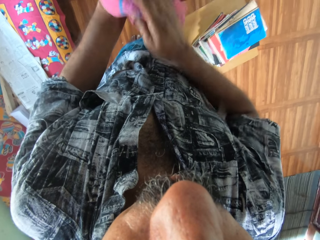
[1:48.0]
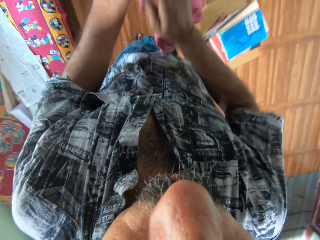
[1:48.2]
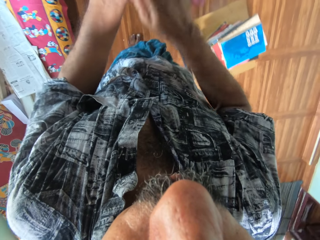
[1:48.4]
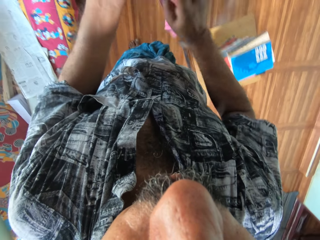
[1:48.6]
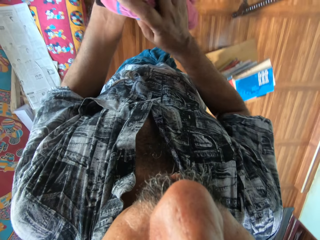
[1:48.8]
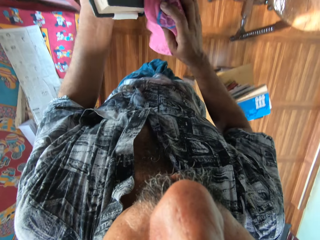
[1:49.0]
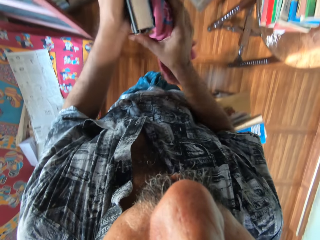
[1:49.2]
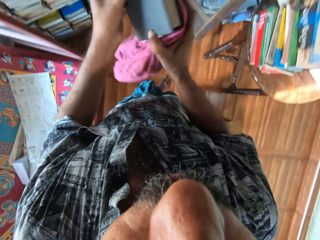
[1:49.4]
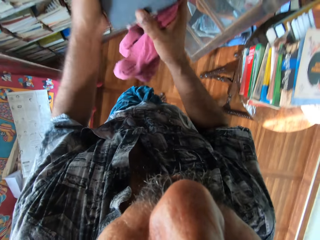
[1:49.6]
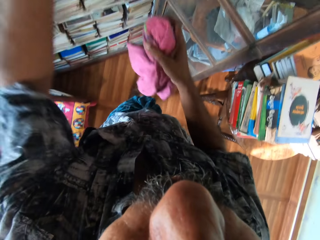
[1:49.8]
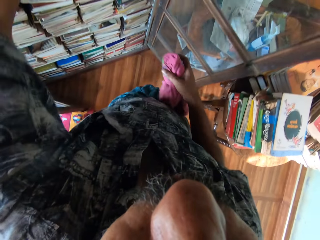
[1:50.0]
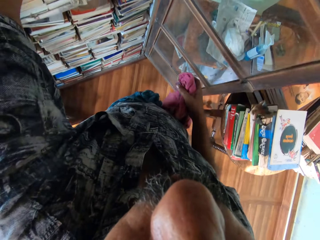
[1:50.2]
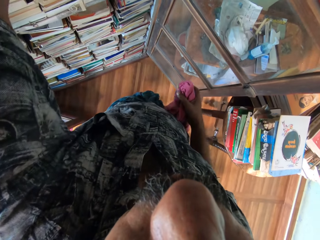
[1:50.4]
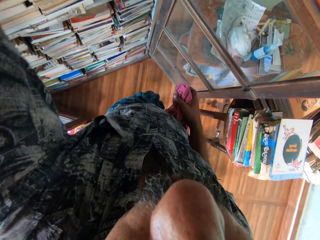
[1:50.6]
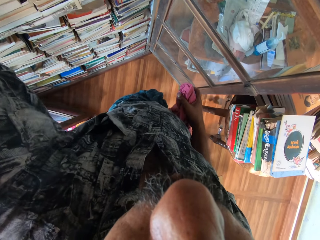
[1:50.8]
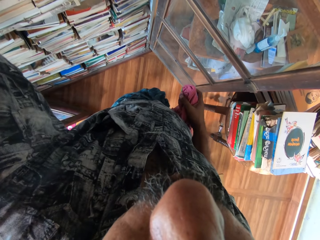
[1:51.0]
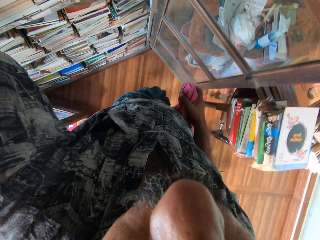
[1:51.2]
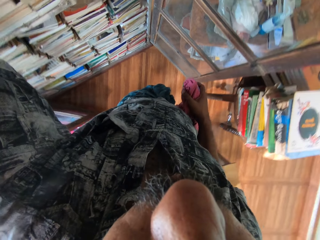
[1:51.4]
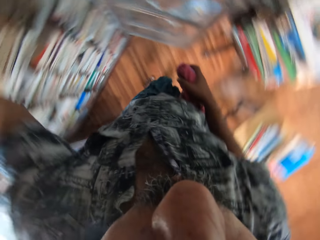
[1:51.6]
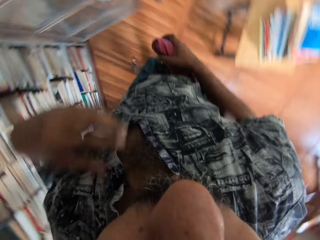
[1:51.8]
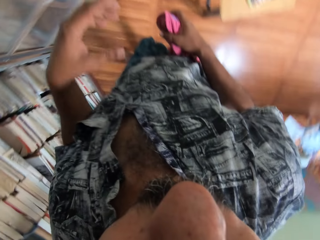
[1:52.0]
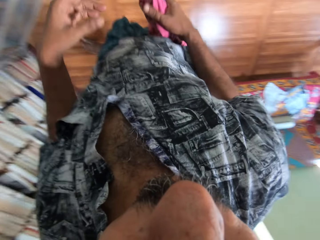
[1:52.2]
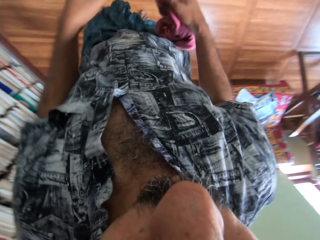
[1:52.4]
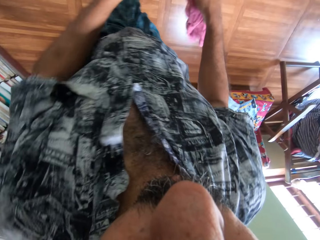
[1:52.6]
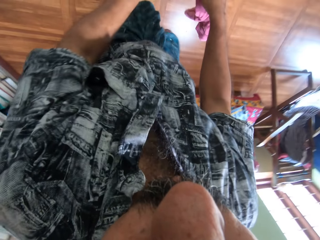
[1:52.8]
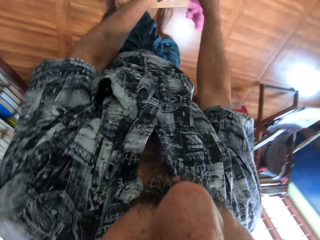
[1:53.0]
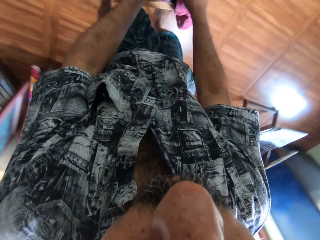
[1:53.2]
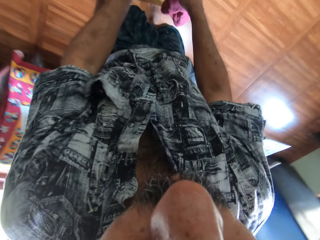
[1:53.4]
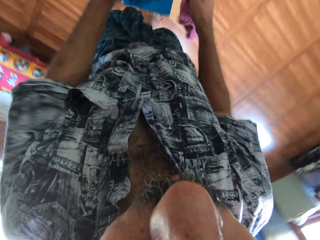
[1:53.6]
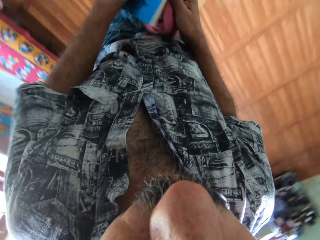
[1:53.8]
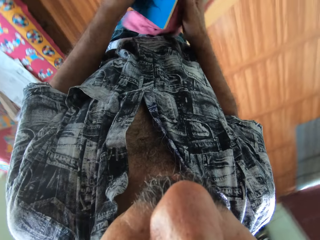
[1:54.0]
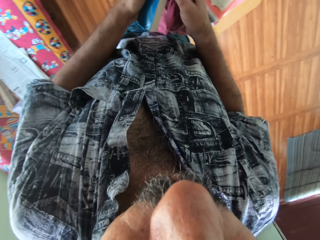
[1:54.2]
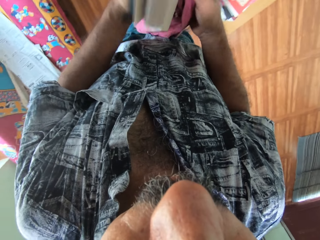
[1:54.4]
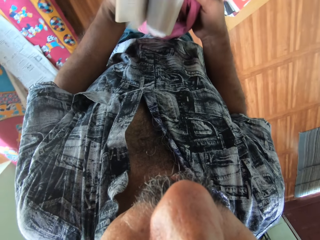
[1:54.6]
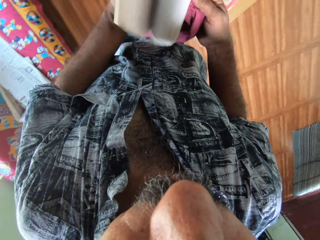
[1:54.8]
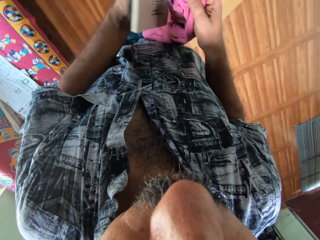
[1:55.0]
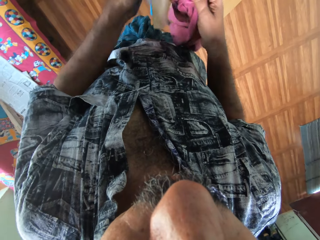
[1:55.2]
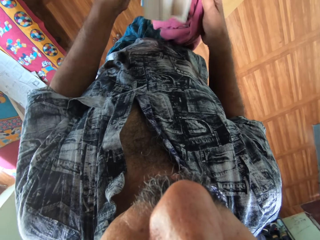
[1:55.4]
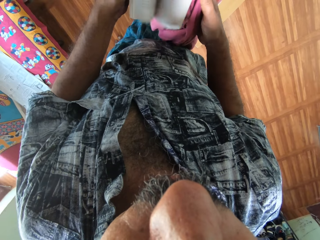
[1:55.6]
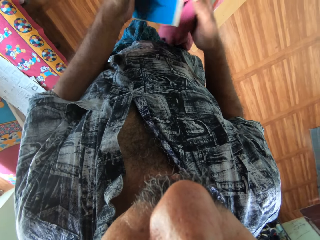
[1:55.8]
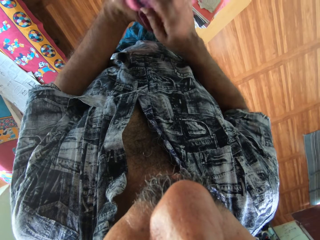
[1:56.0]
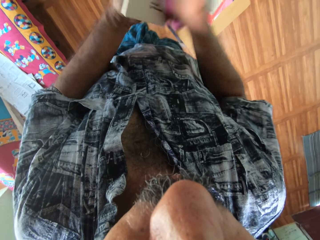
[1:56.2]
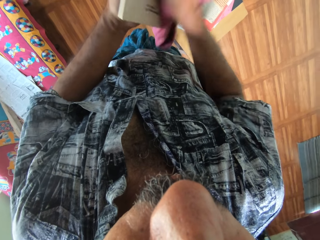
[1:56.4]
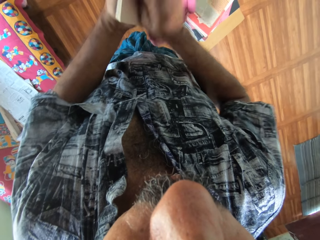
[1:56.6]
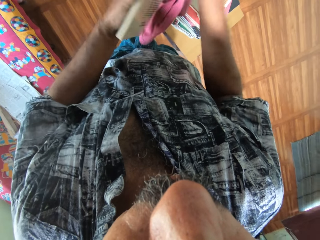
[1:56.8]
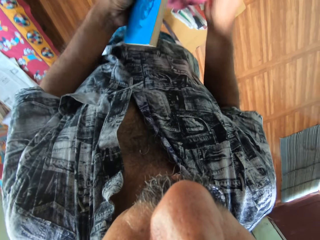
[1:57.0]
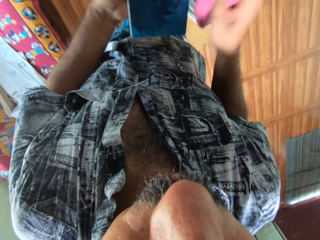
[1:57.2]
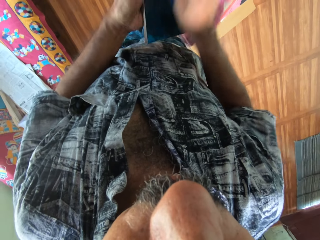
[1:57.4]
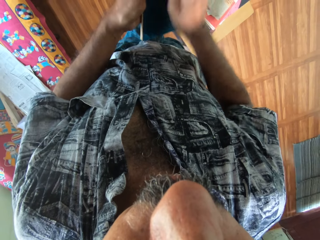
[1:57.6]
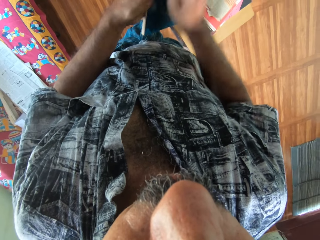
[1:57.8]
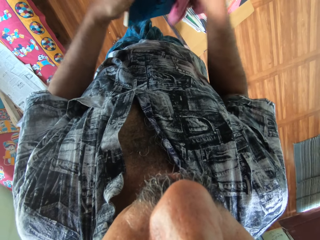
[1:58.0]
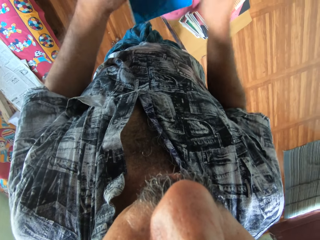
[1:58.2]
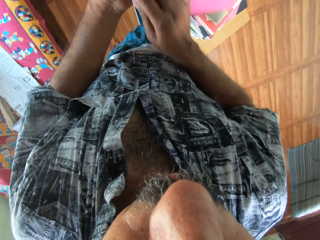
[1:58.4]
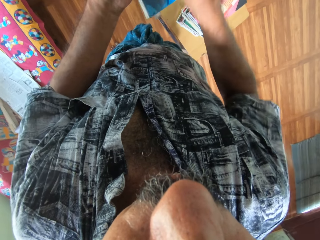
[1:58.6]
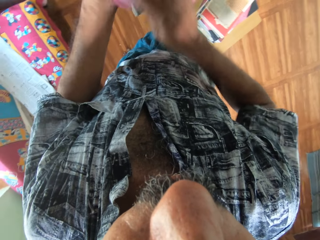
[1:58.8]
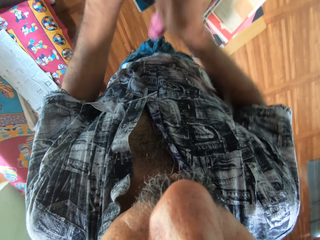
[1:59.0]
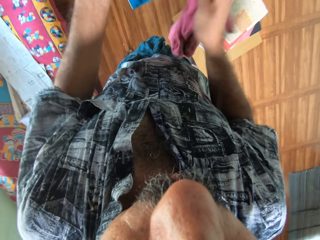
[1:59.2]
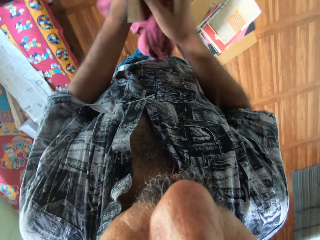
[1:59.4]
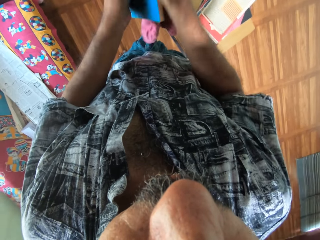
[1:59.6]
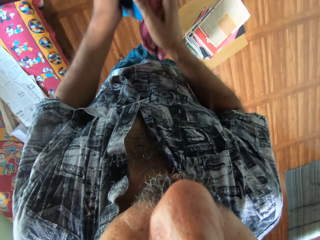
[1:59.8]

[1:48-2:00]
The camera wearer holds the book in both hands. He puts the book on the bookshelf with his left hand. He picks up a book from the stack of books with both hands. He opens the book pages. He flips the pages of the book with both hands. He cleans the book with the piece of cloth in his right hand.

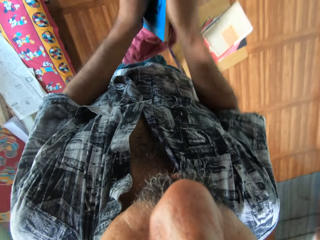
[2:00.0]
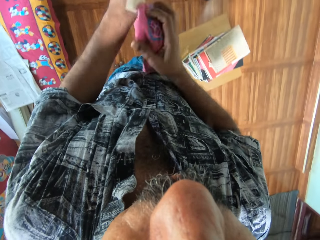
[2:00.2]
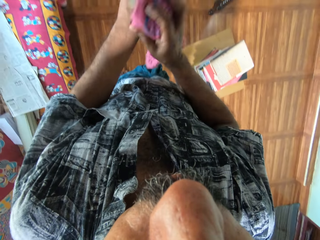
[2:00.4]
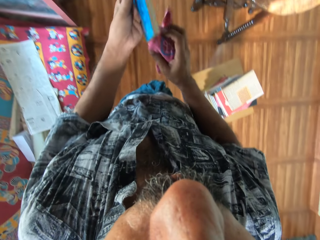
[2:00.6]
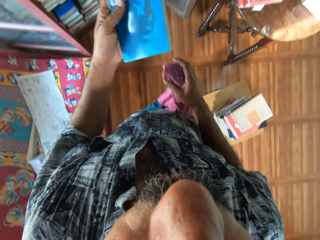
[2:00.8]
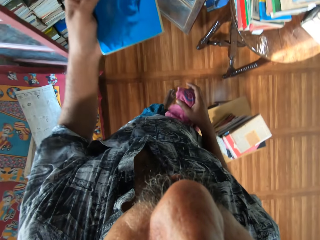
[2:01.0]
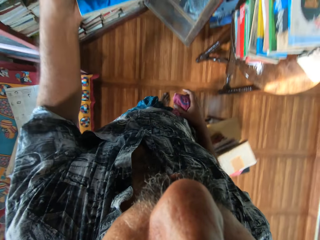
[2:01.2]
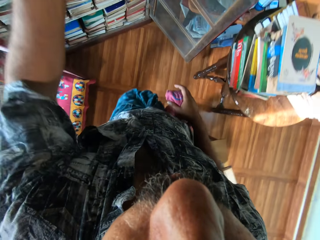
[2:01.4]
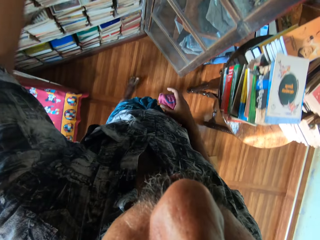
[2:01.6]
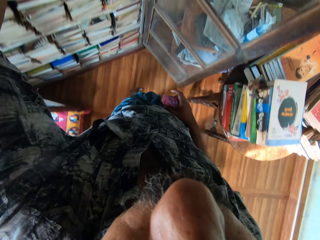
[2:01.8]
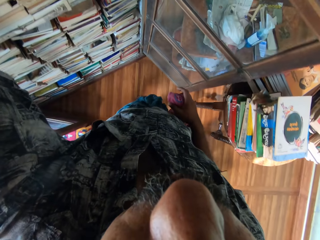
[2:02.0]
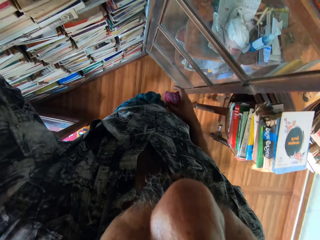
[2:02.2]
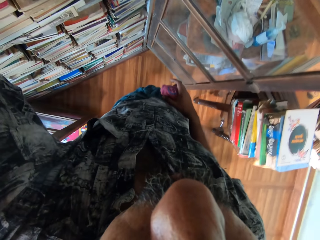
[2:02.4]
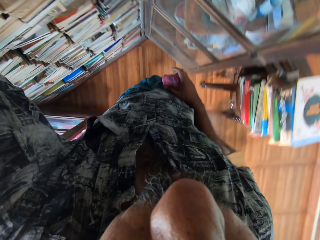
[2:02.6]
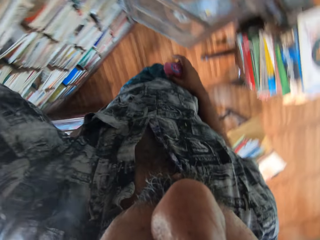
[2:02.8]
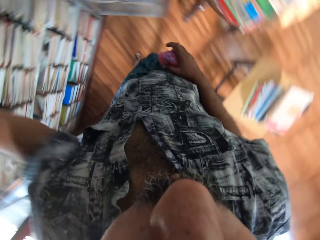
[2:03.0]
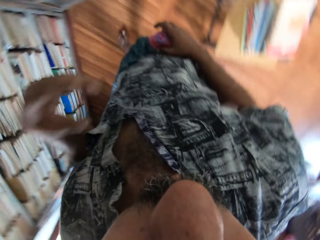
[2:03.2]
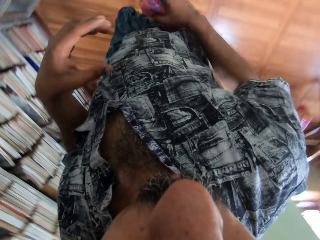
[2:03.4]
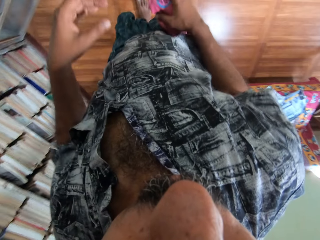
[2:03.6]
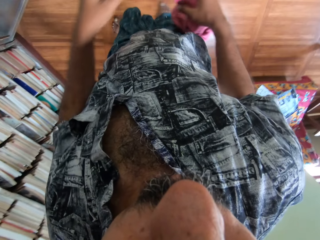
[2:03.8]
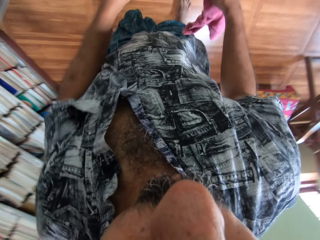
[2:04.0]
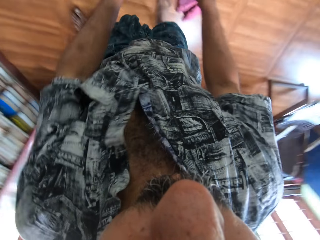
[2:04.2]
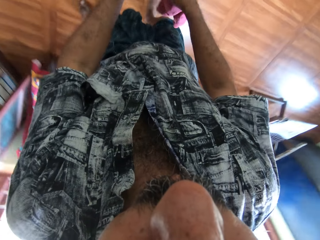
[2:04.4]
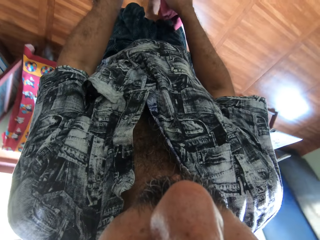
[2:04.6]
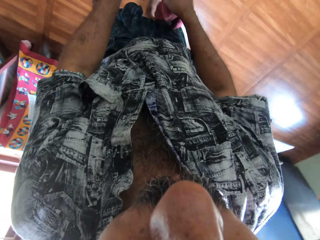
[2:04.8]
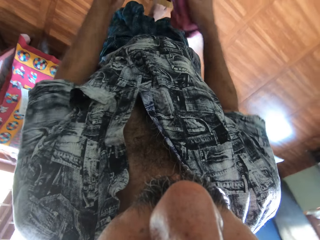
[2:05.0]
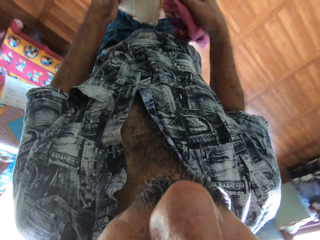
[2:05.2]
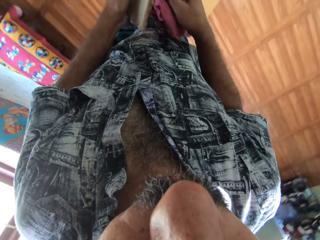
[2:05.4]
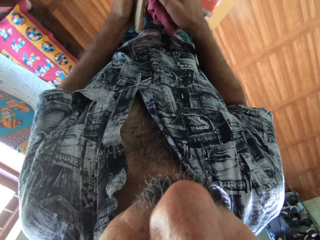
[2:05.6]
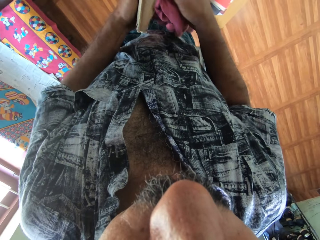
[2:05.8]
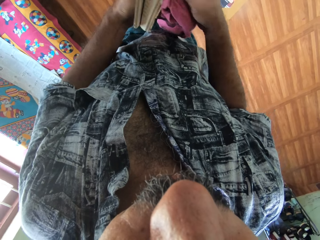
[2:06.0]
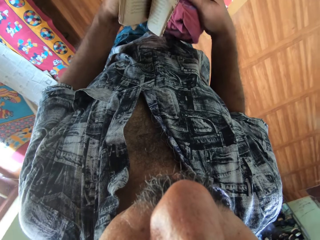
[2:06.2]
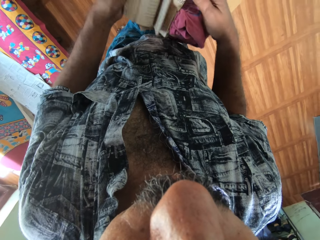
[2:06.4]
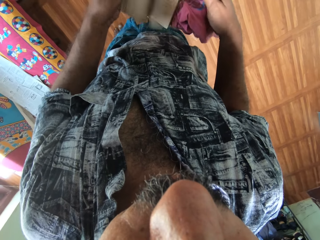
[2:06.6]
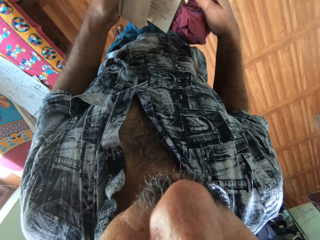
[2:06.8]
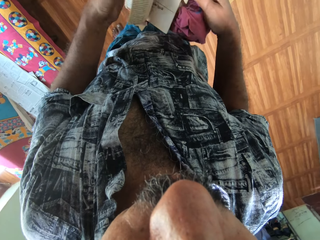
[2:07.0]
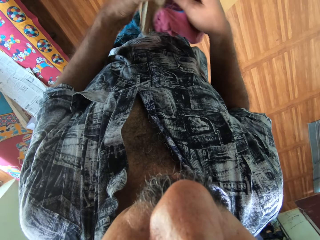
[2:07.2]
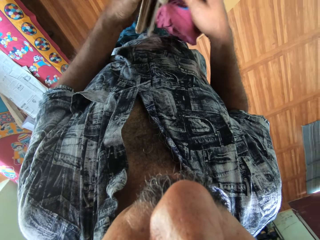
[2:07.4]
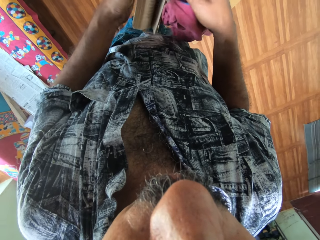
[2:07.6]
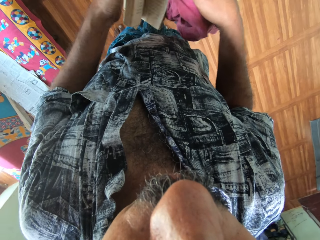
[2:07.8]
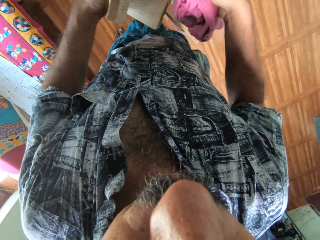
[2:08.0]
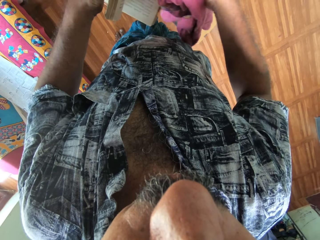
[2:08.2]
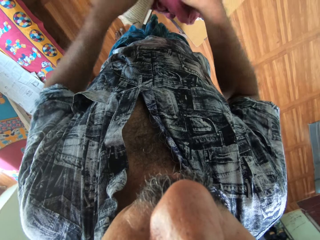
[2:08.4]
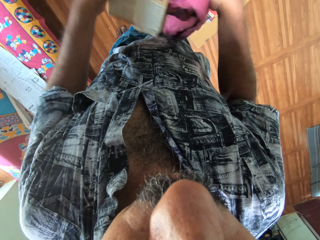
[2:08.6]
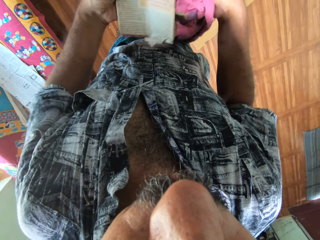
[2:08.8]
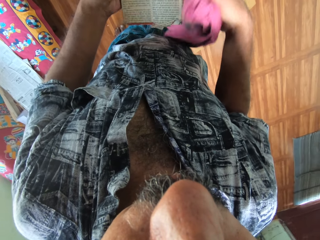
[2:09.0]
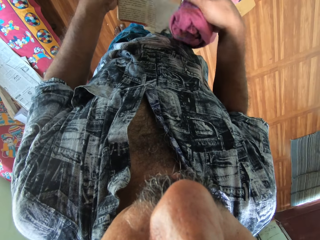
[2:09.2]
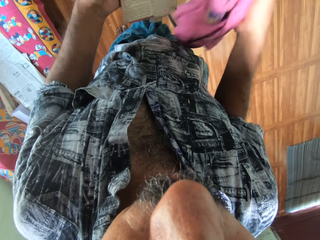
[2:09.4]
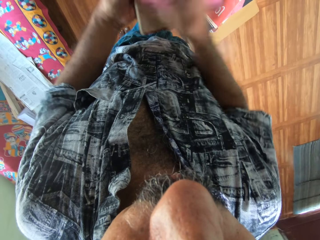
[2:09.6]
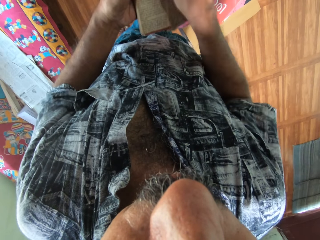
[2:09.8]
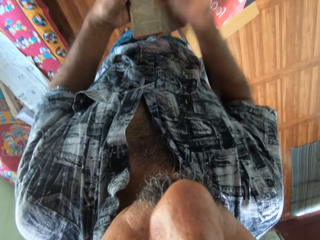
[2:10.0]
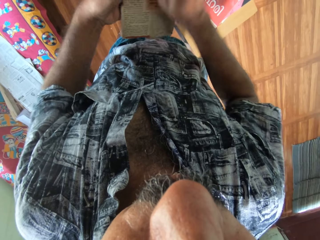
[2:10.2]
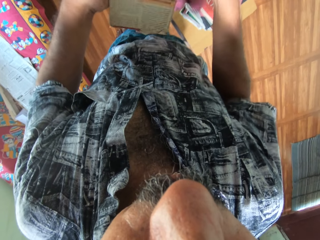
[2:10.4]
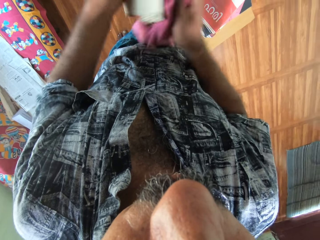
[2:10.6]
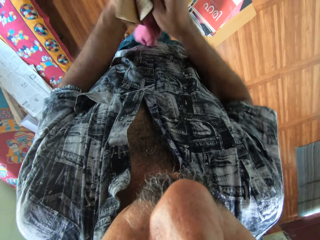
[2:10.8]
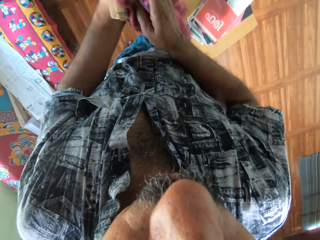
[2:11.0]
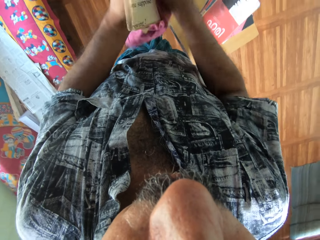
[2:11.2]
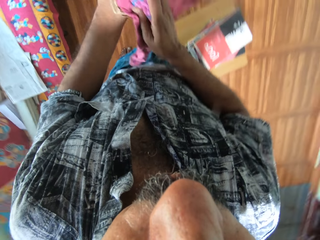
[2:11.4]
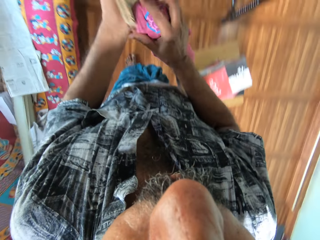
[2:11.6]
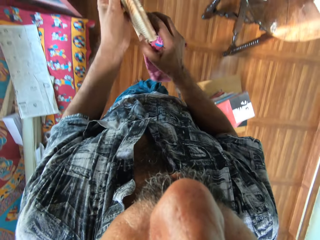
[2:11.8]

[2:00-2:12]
The camera wearer puts the book on the bookshelf with his left hand. He picks up a book from the stack of books with both hands. He flips the pages of the book with both hands. He opens the book pages. He cleans the book with the piece of cloth in his right hand.
